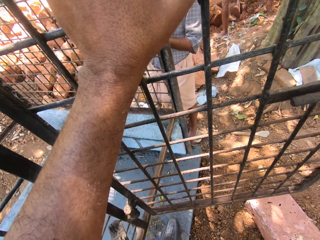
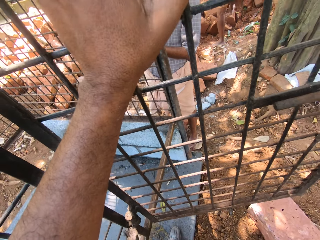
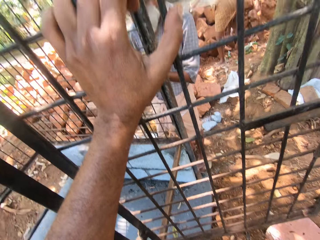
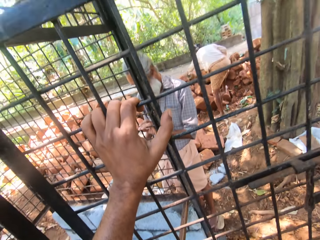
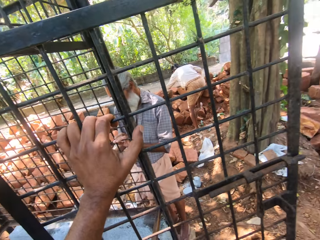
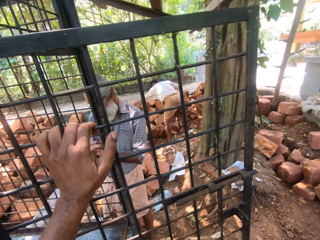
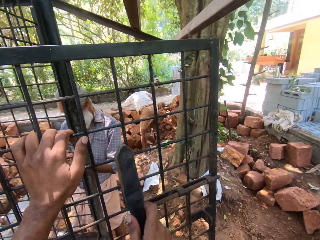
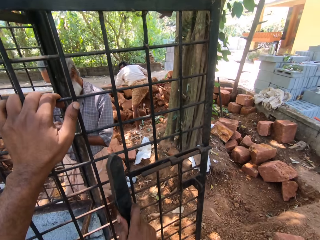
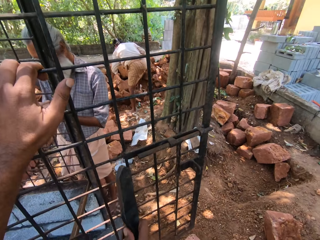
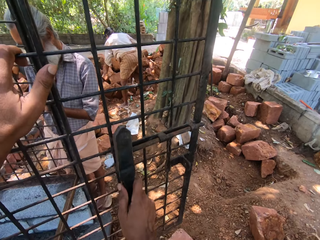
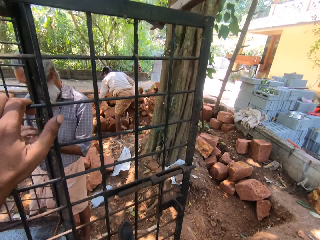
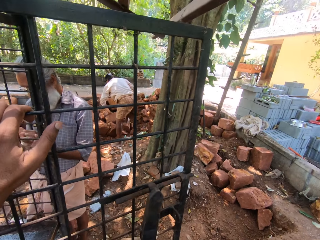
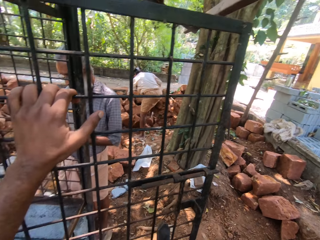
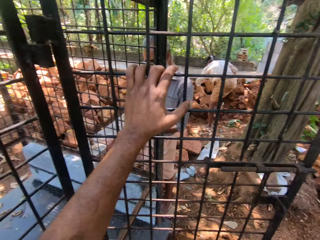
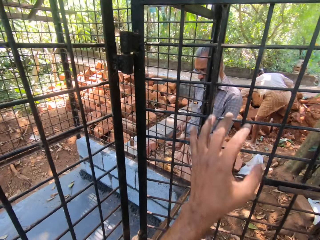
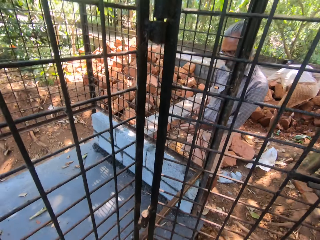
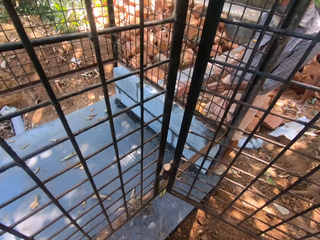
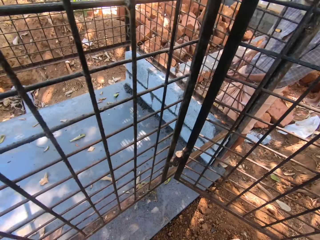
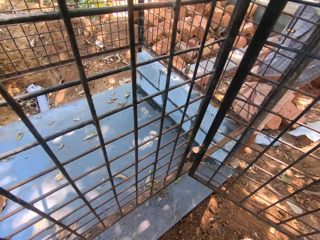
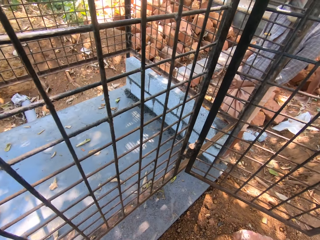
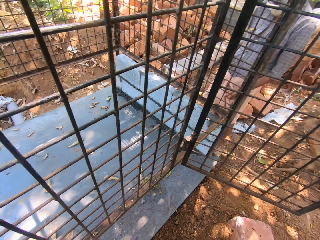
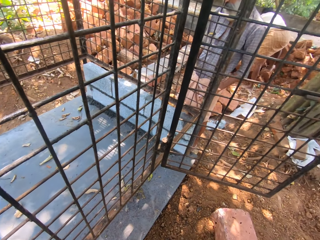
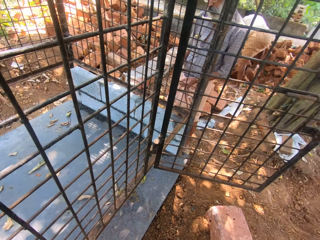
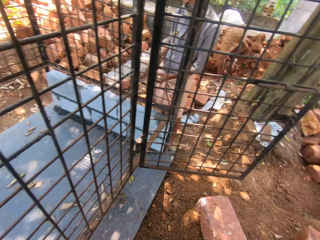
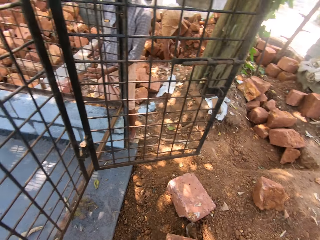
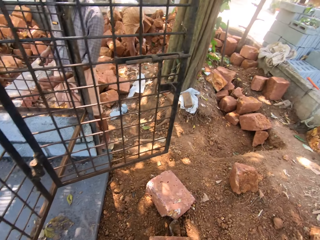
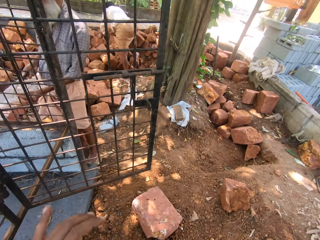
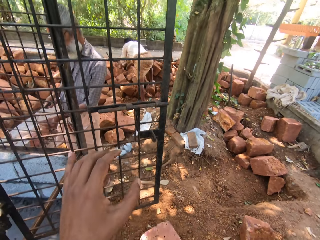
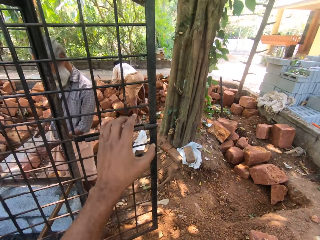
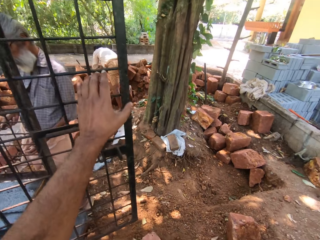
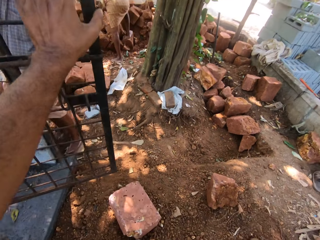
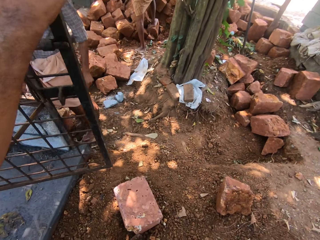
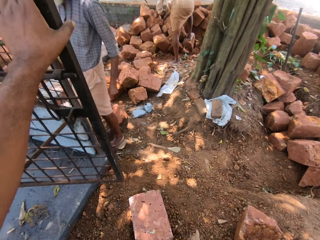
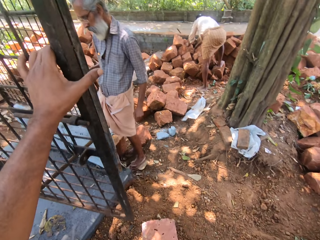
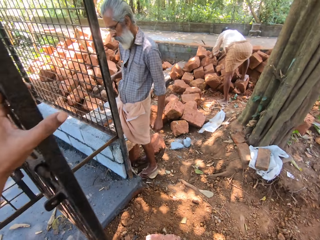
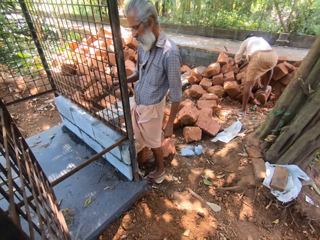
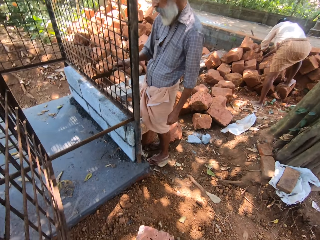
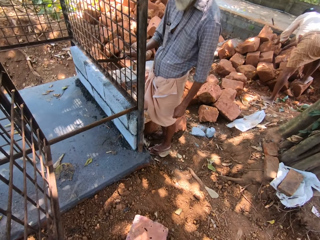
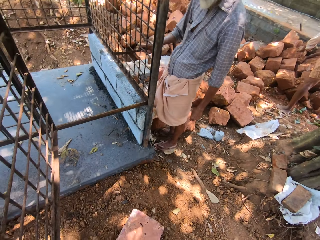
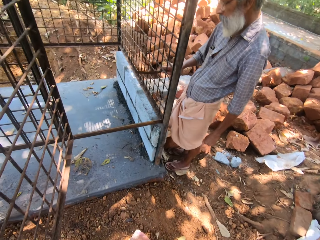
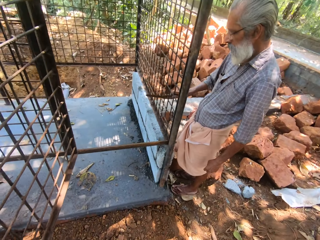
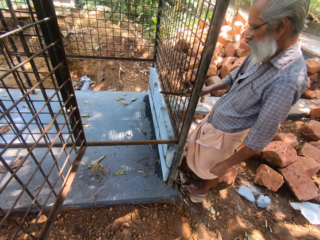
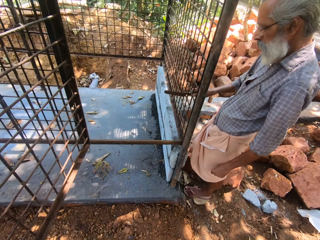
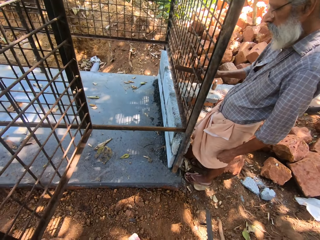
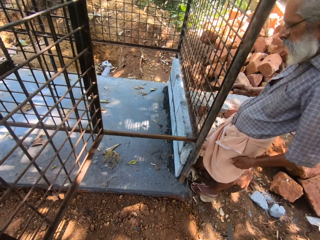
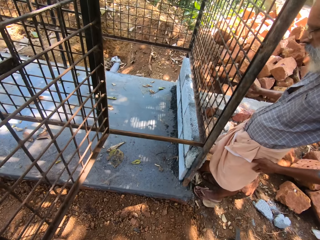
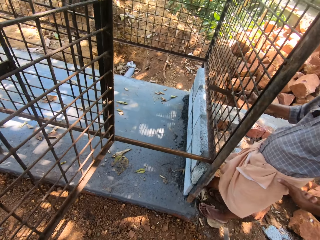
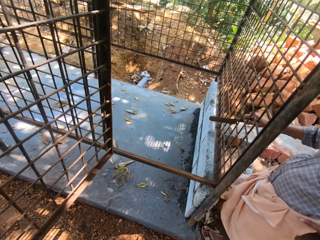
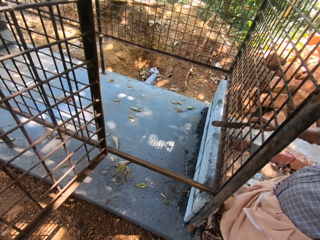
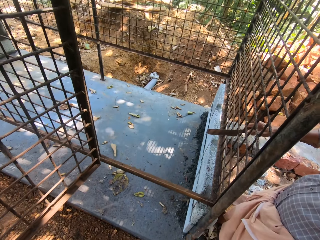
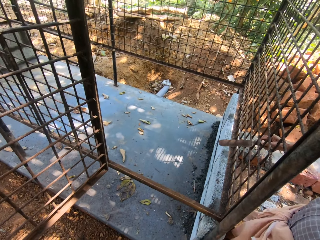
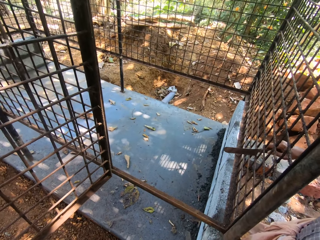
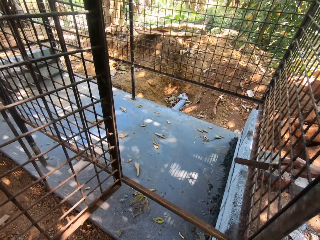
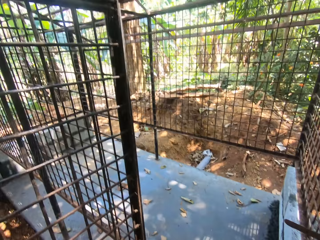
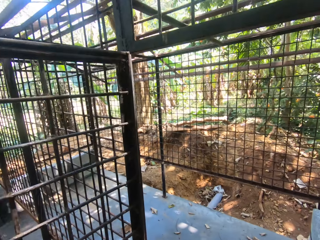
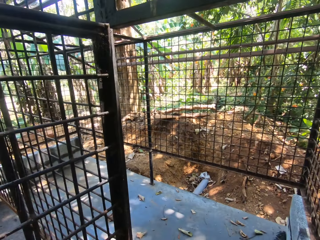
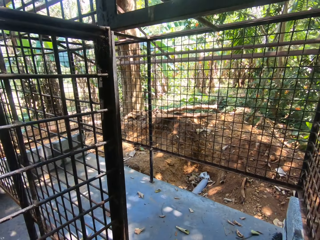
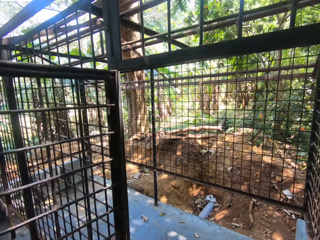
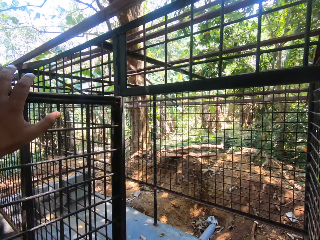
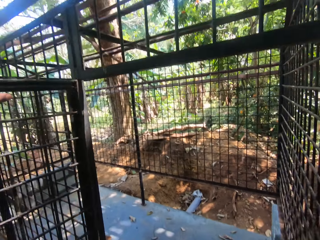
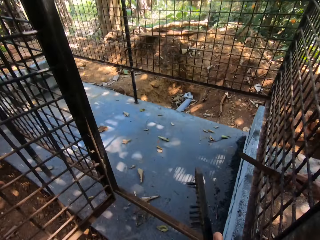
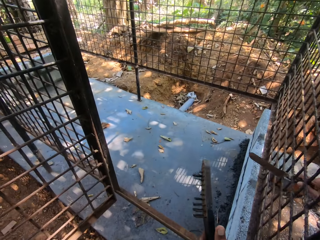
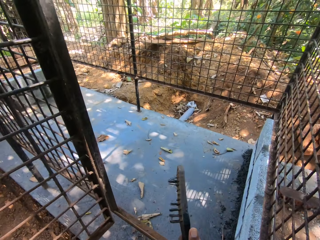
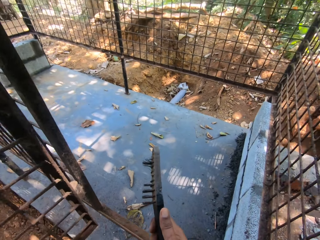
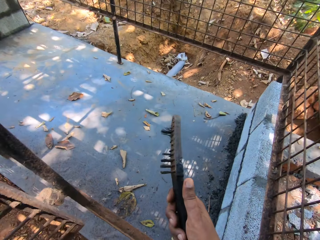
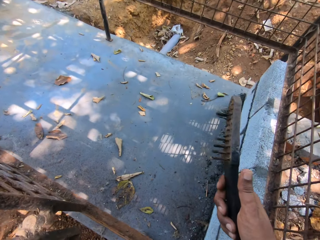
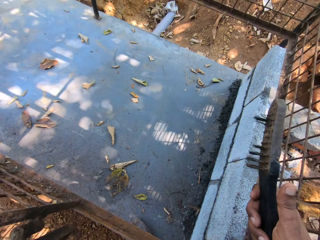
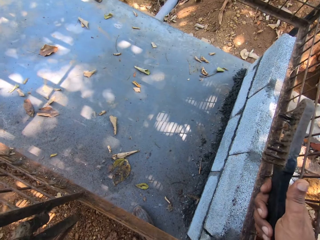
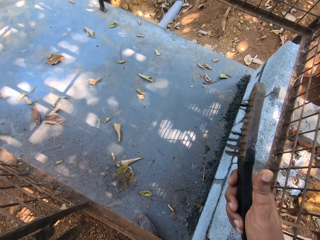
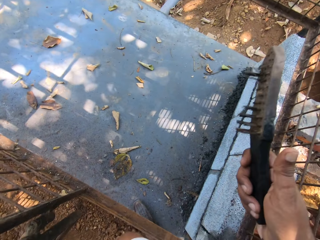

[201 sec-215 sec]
A person moves the hand on the stone. Another person scrubs the grill with a metal bar. The camera wearer moves the hand from the metal. They turn around. A third person moves the hand on the metal. The camera wearer moves the metal. They hold a grill door. The second person scrubs the grill with the metal bar. The camera wearer walks around. They move the hand from the metal.

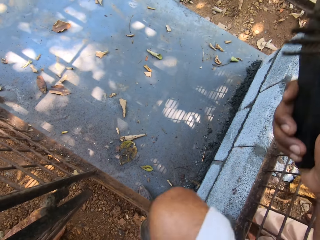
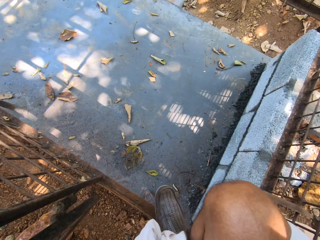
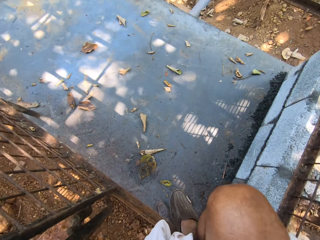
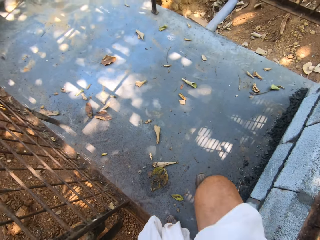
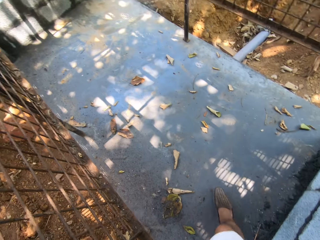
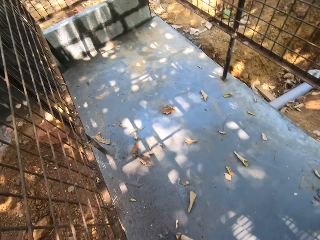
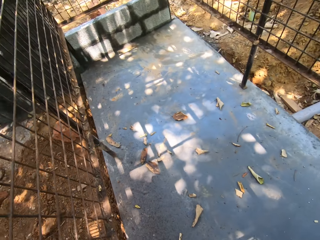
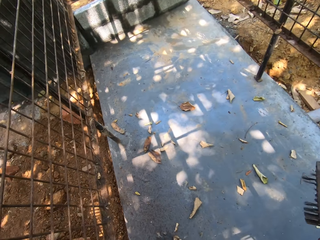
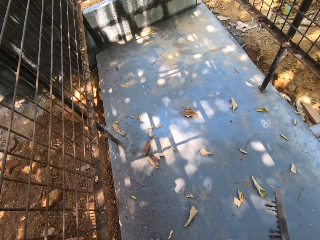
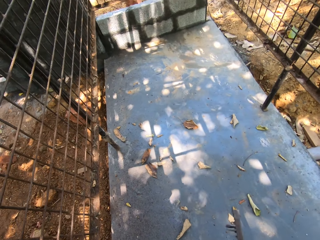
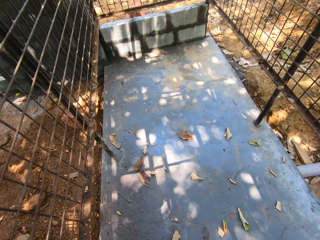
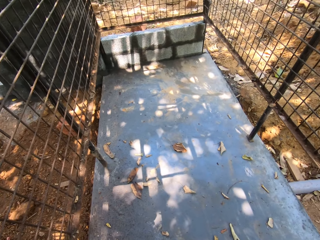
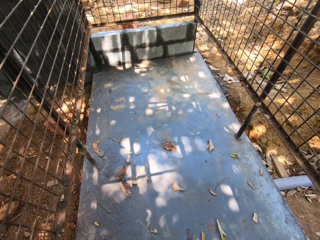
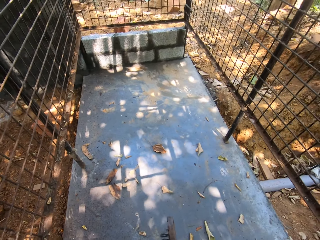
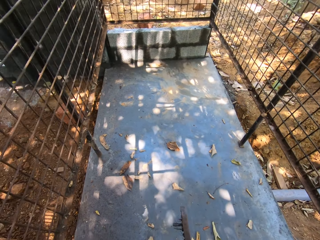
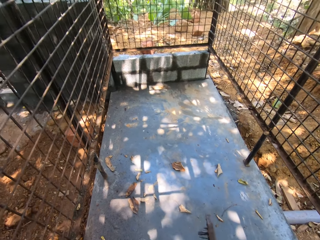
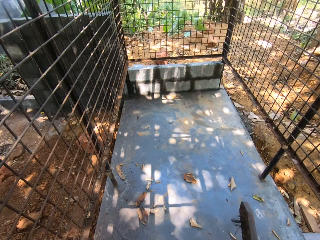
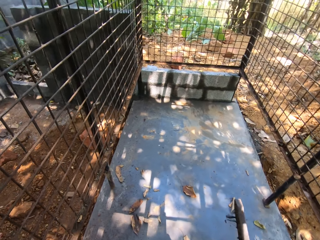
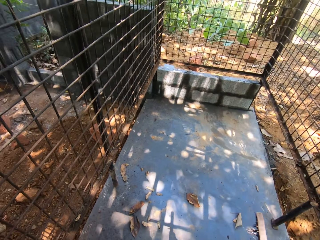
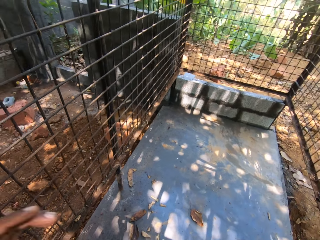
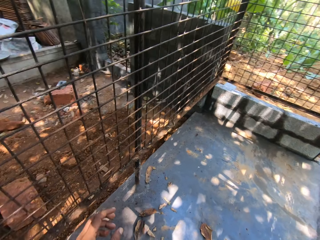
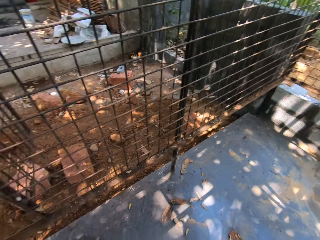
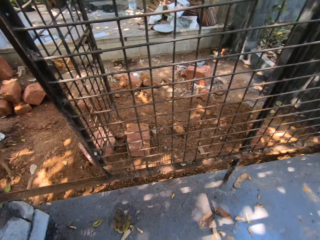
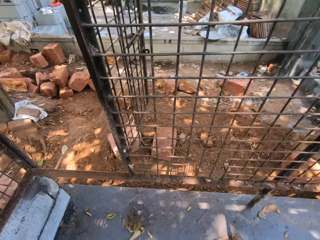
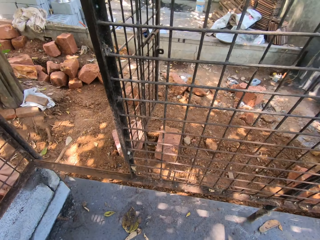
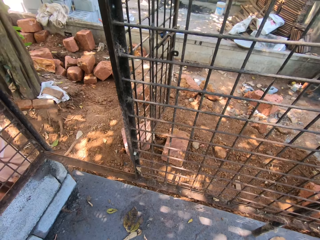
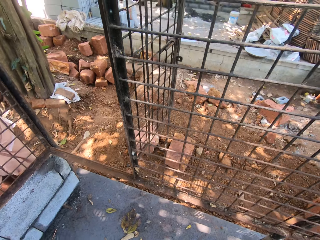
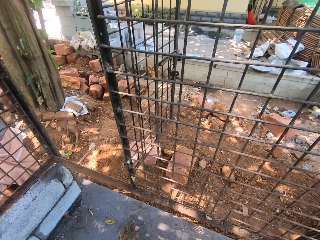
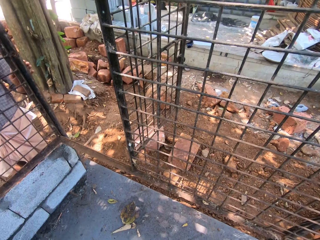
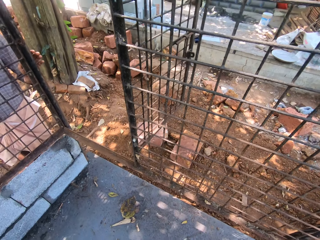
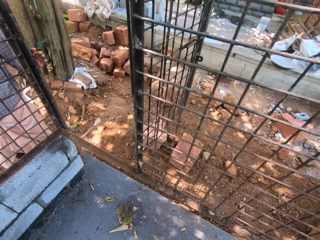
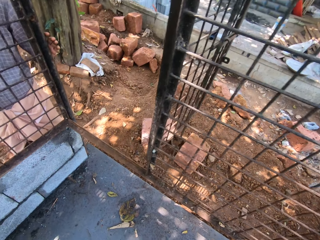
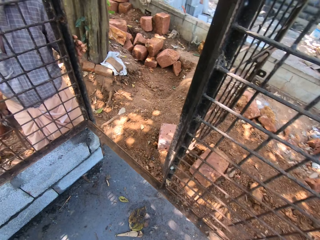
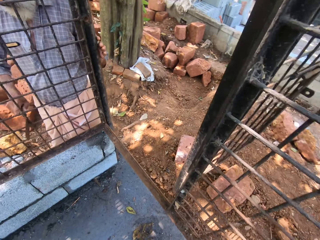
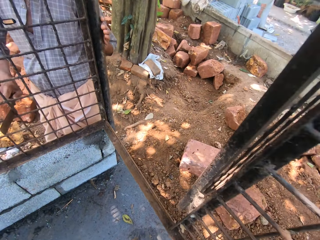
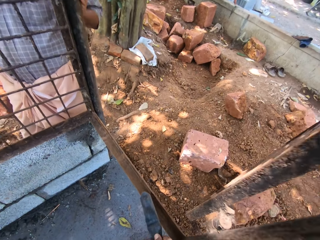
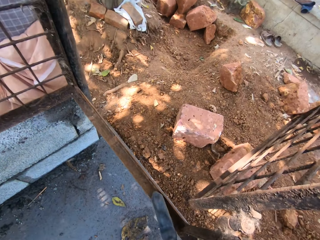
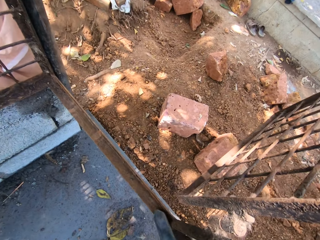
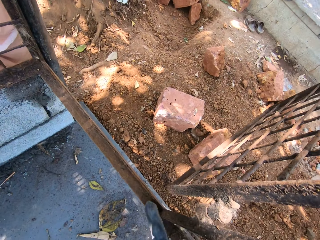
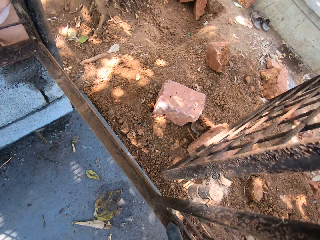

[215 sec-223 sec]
The camera wearer moves in the metallic structure. They move the hand from the metal. They turn around. They scratch the metal.
